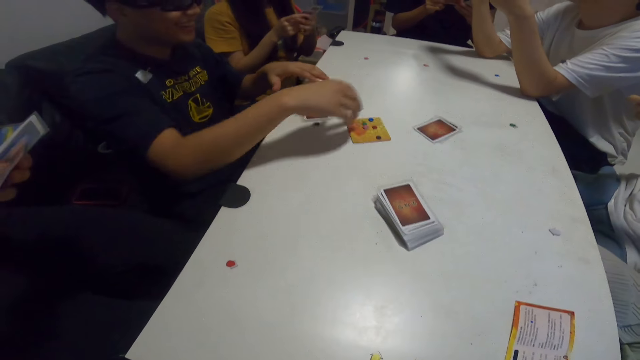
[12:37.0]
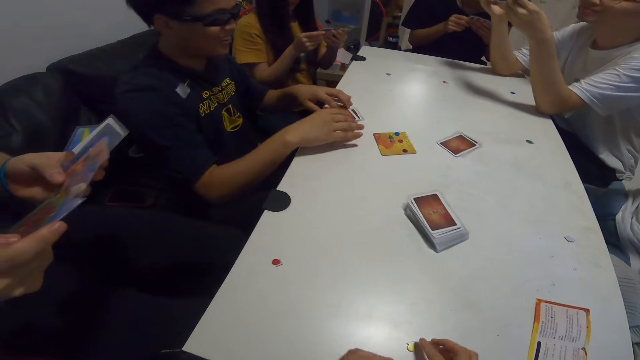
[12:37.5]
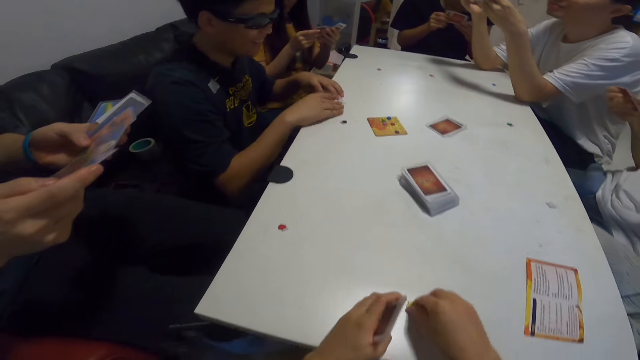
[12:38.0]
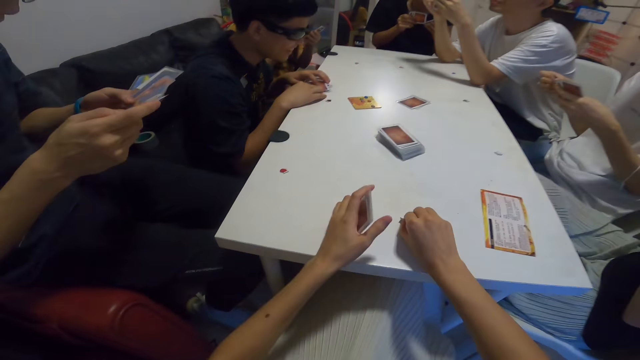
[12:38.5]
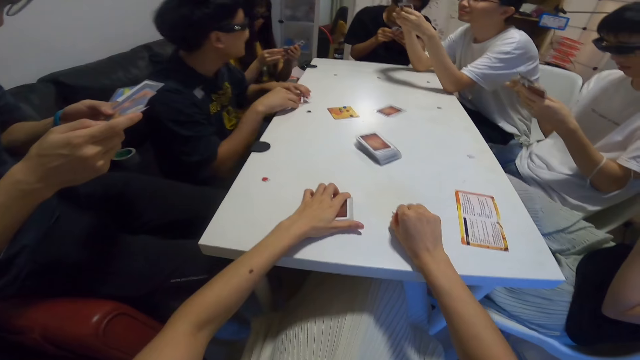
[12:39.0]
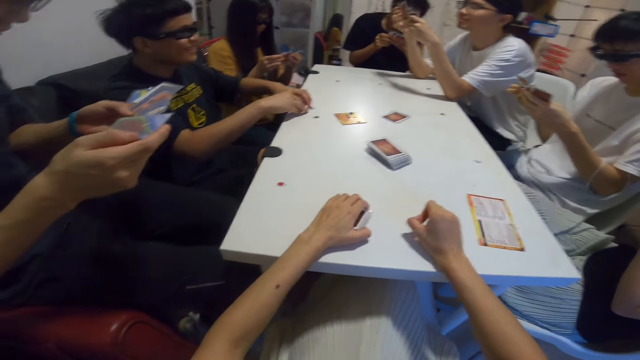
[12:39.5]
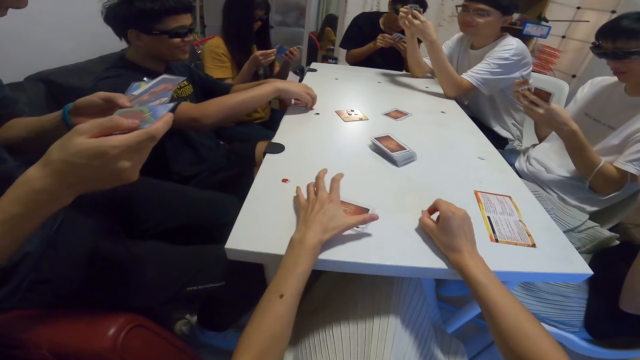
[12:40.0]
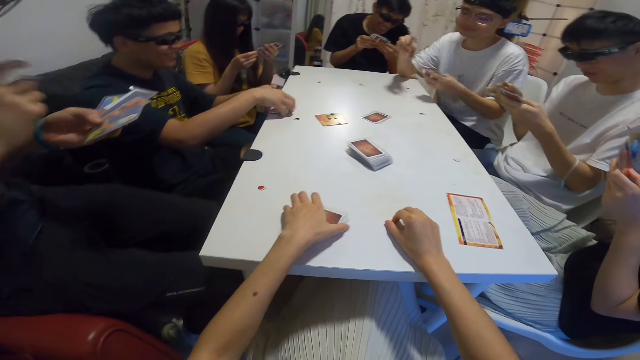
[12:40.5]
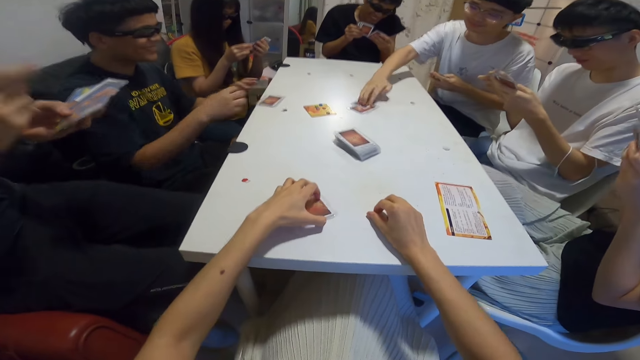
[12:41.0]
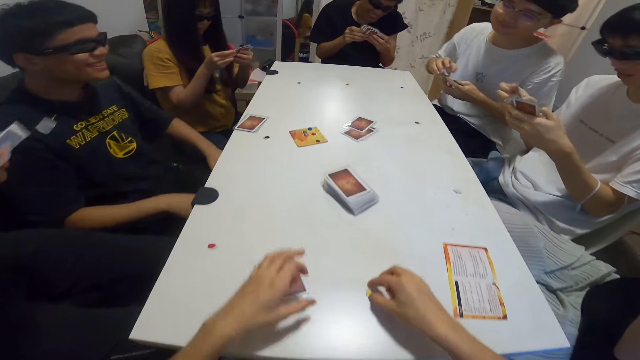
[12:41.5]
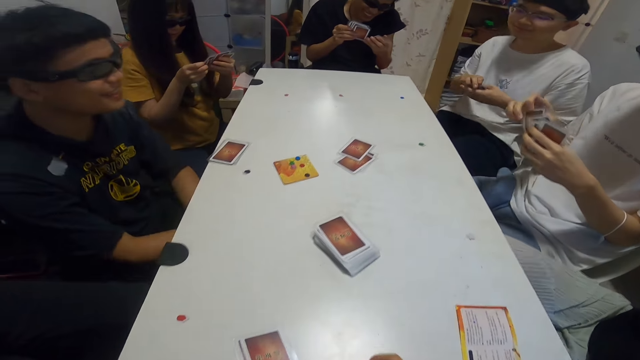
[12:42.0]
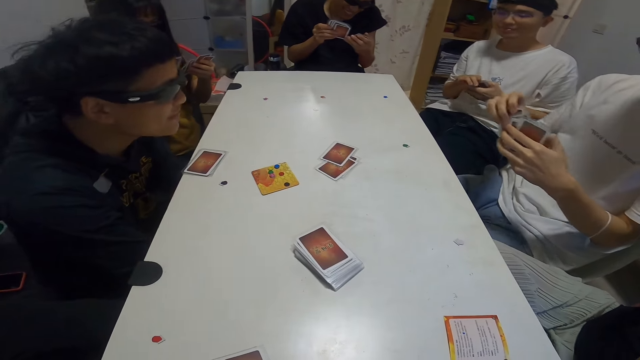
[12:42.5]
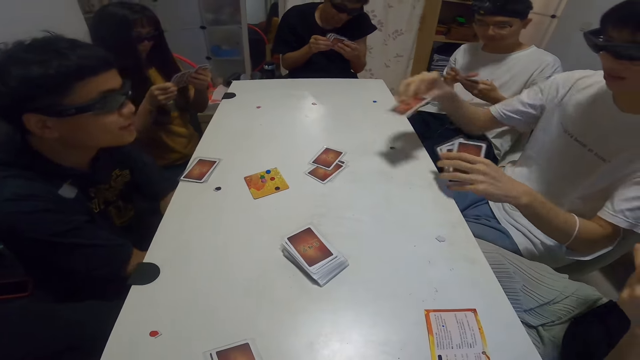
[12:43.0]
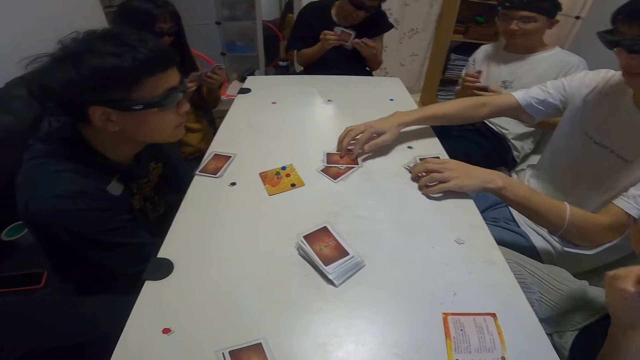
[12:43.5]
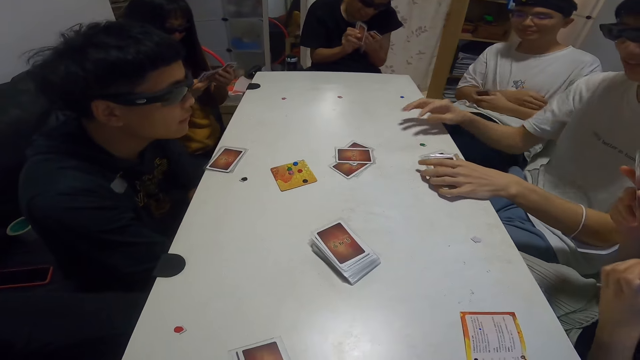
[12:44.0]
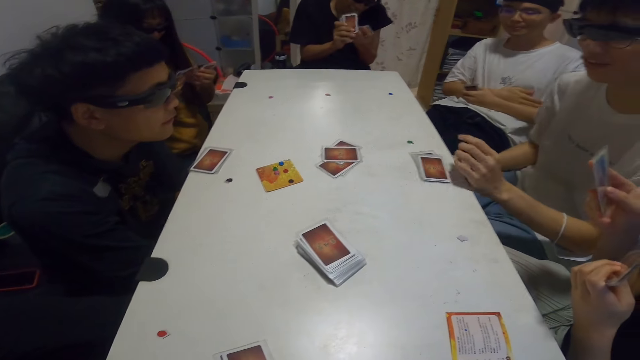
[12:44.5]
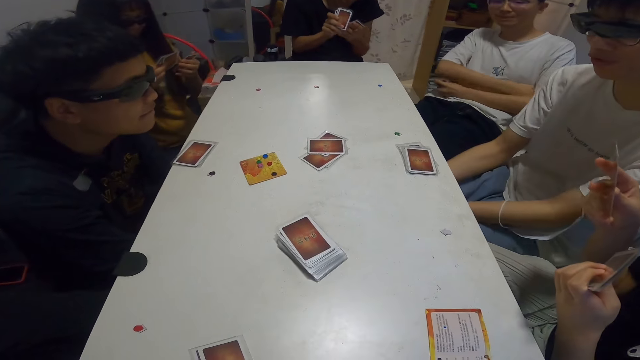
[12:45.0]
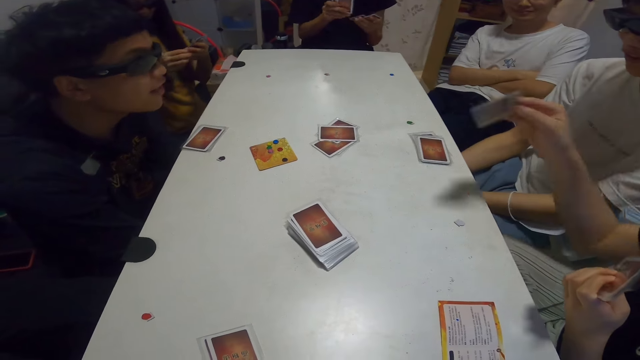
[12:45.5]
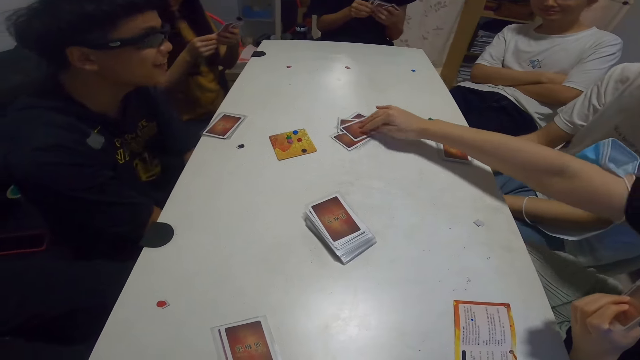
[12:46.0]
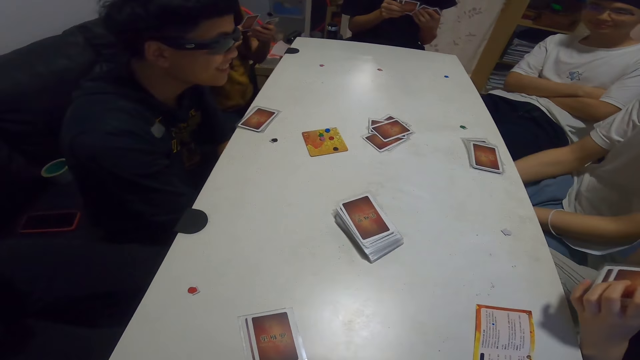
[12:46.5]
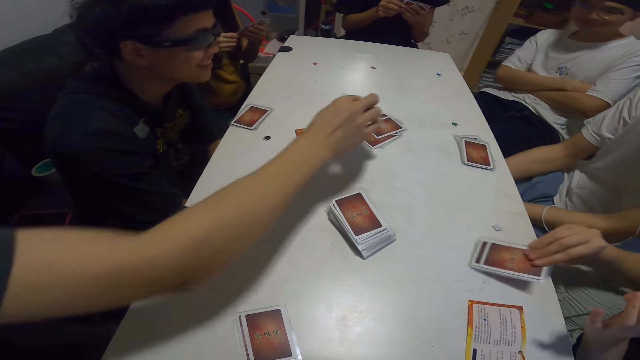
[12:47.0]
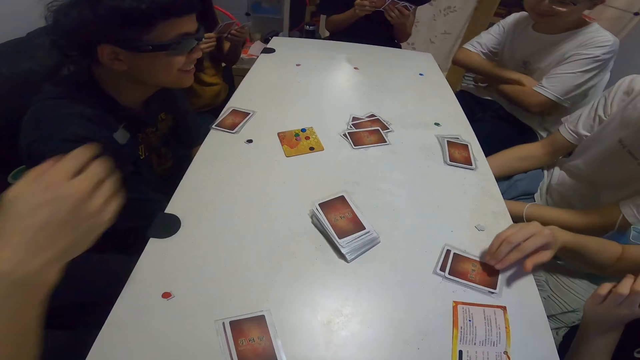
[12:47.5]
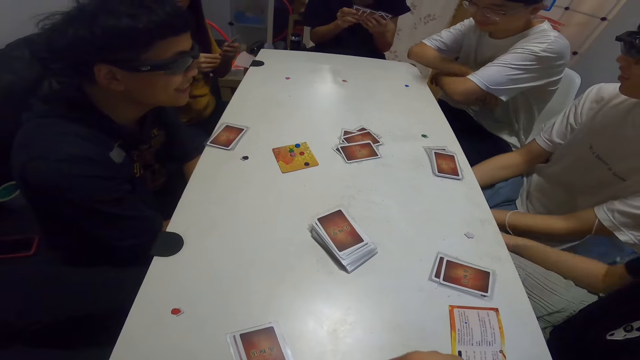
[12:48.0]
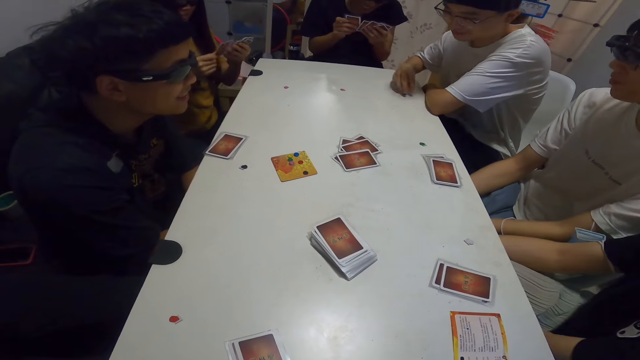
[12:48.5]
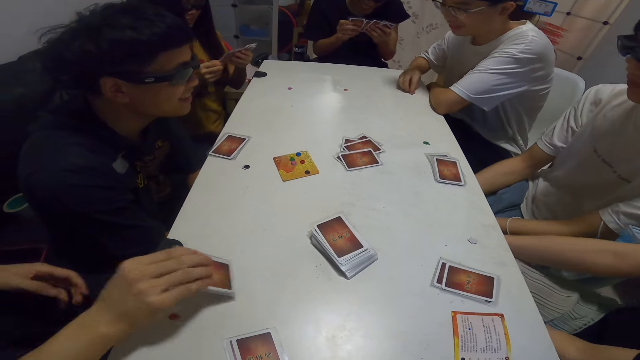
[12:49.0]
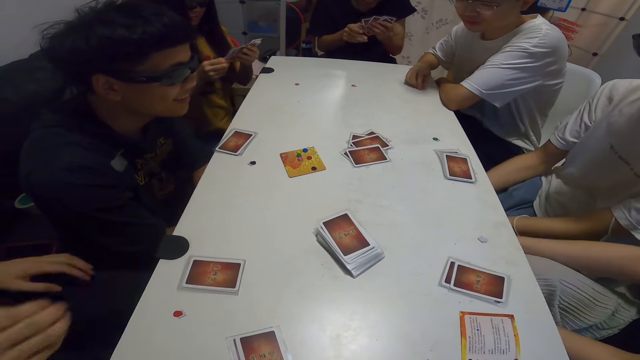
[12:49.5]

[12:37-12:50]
A man aligns the cards. Another man puts the card on the table. Another man puts the card on the table. Another man puts the card on the table.

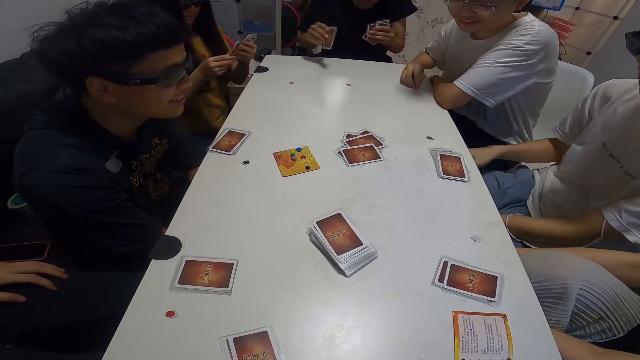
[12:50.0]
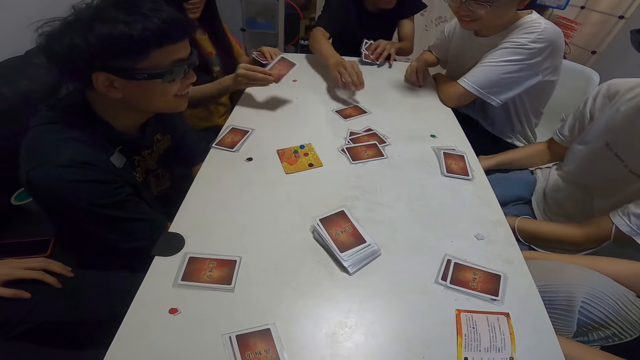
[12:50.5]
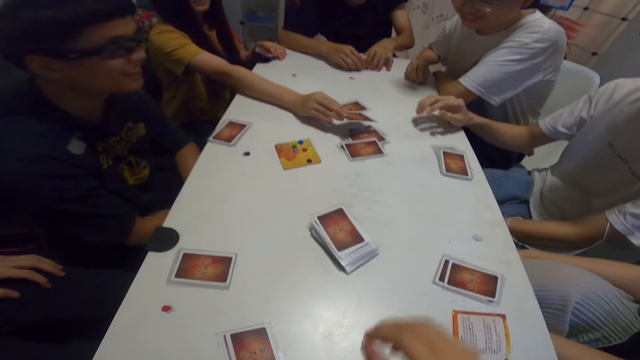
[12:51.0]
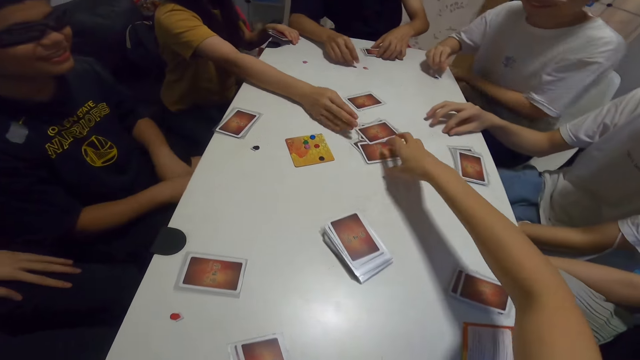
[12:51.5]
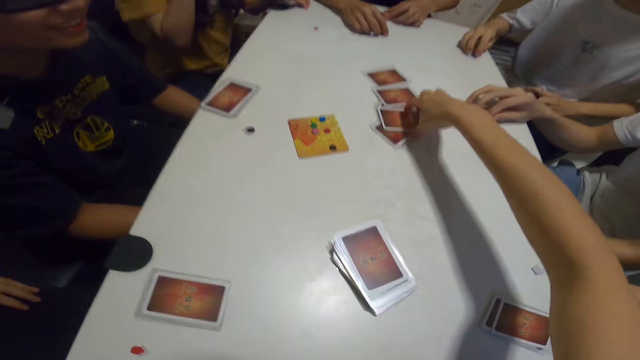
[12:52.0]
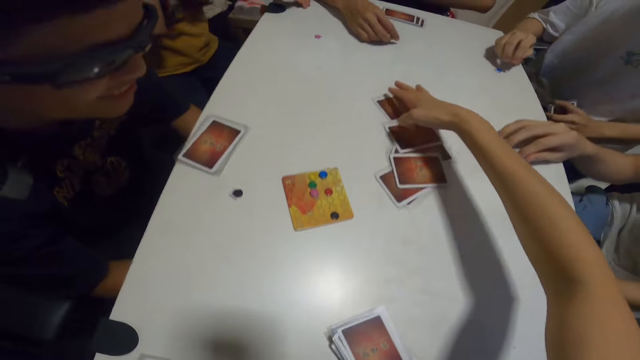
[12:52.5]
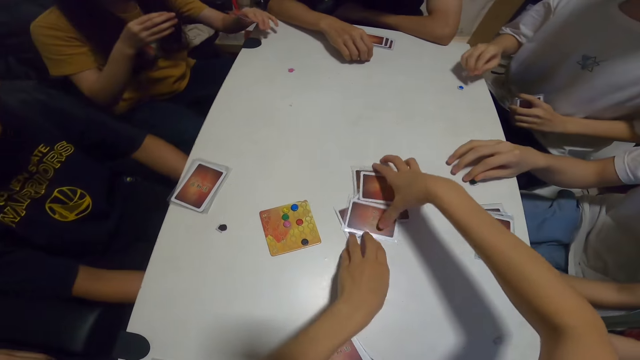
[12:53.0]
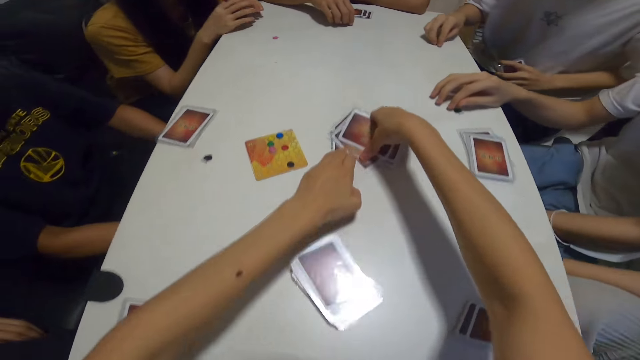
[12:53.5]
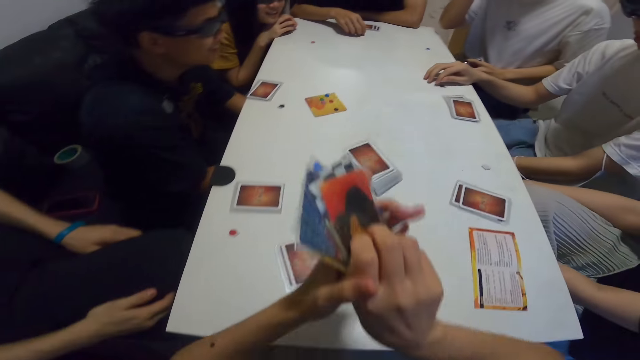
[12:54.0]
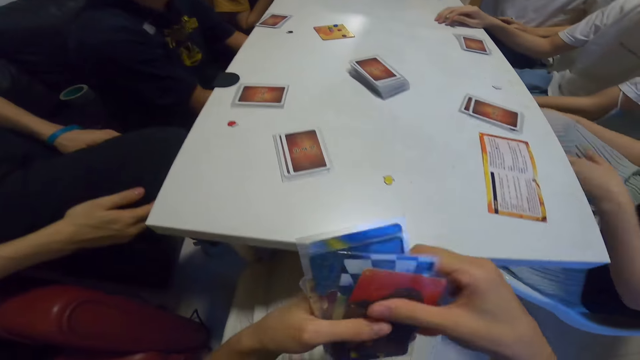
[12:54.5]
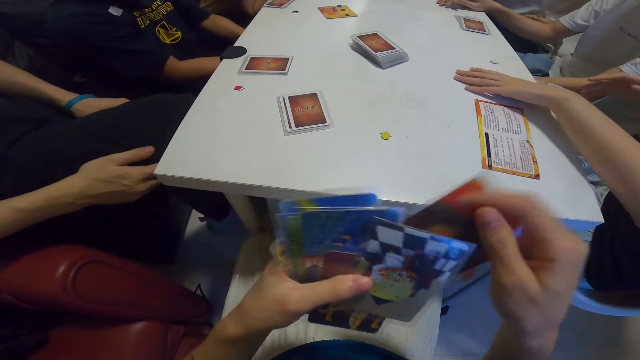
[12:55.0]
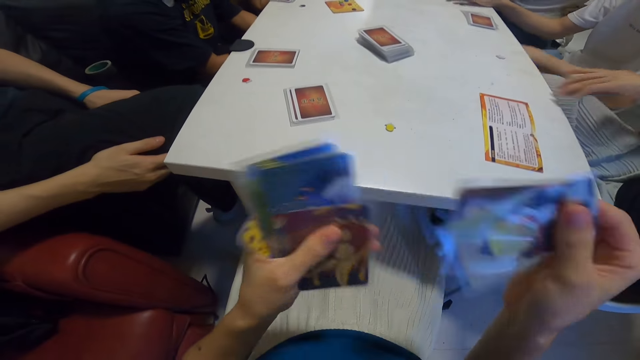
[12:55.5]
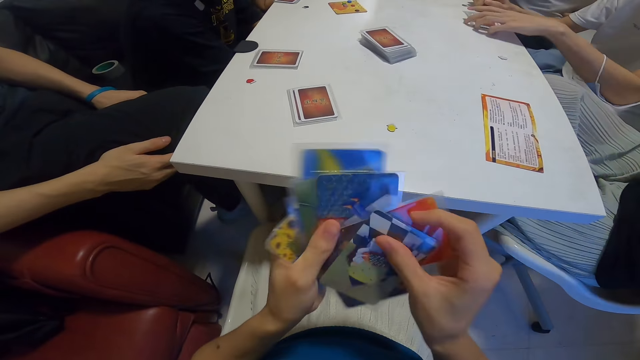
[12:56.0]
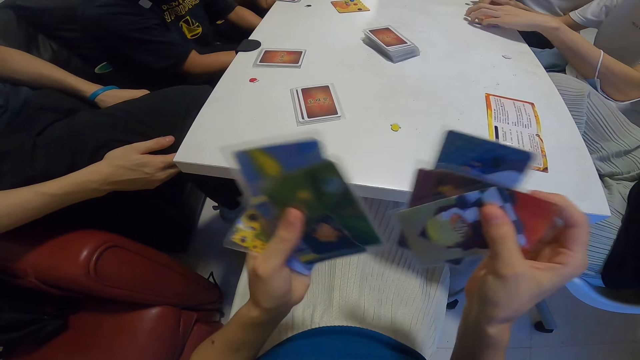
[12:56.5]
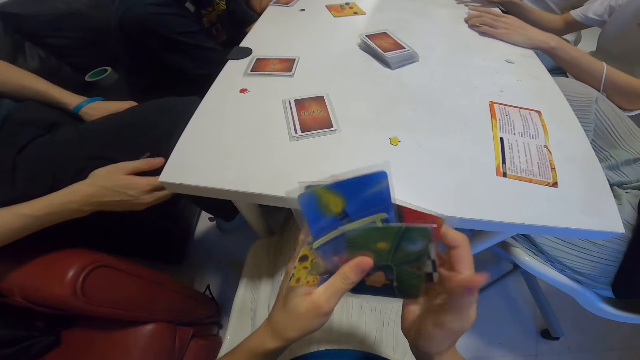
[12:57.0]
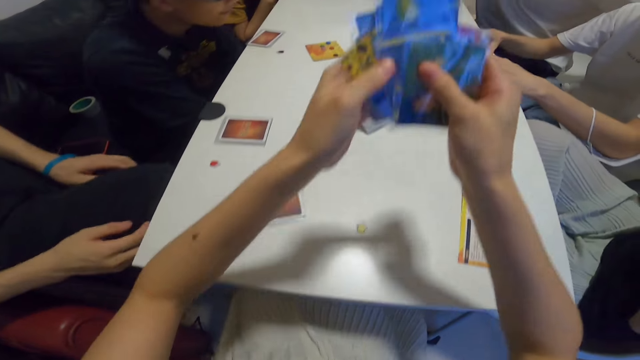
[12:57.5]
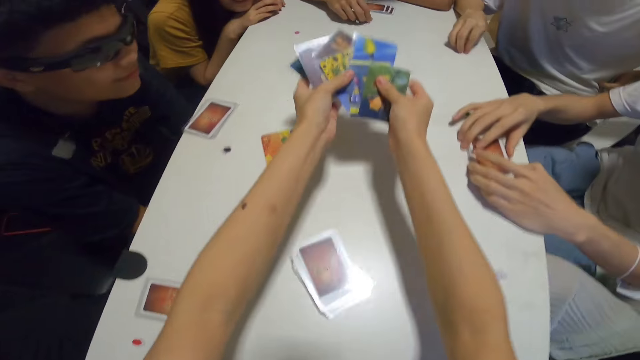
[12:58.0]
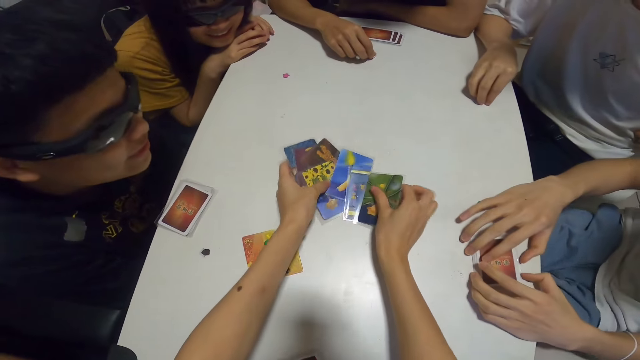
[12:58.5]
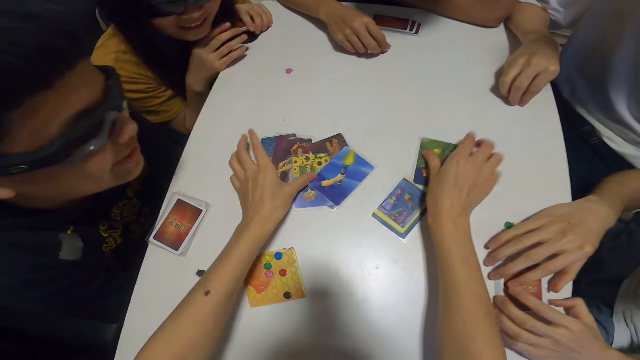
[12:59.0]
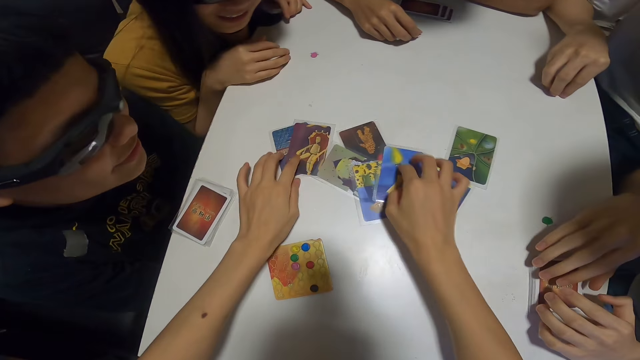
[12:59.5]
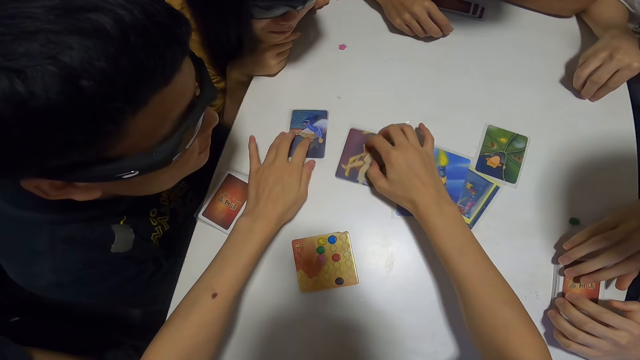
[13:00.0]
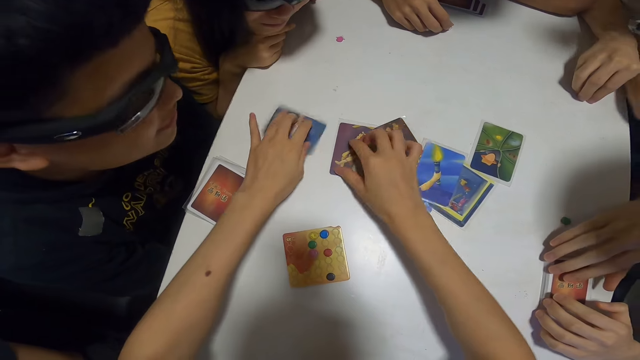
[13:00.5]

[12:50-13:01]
The camera wearer picks all the cards on the table. She shuffles the cards in her hands. She aligns the cards. She arranges the cards on the table. She puts the cards on the table.
